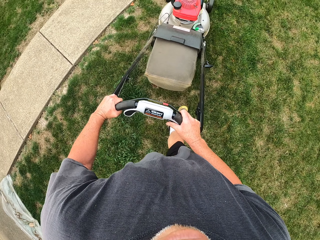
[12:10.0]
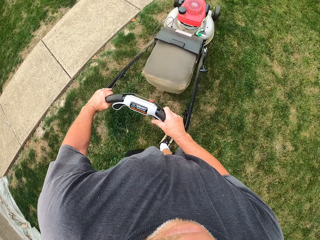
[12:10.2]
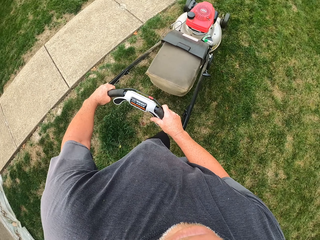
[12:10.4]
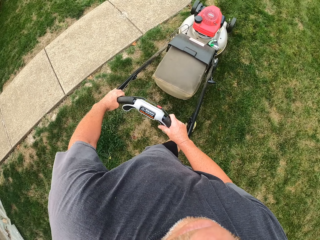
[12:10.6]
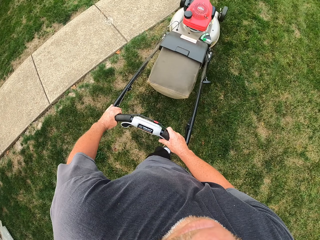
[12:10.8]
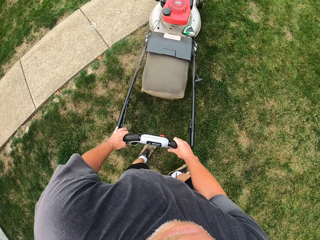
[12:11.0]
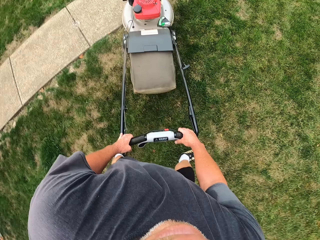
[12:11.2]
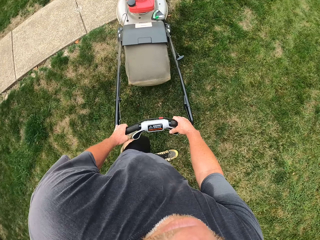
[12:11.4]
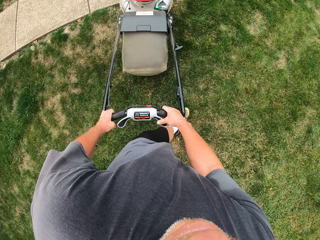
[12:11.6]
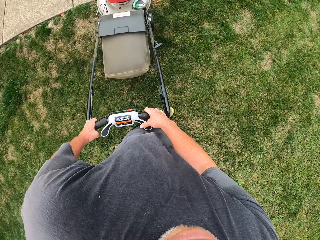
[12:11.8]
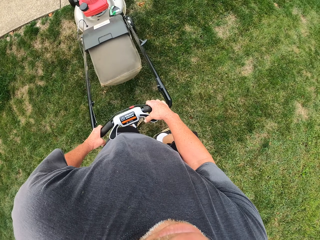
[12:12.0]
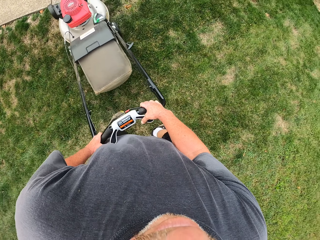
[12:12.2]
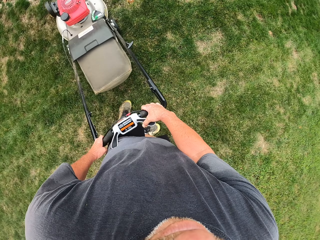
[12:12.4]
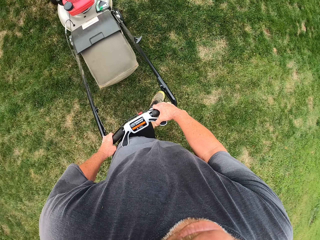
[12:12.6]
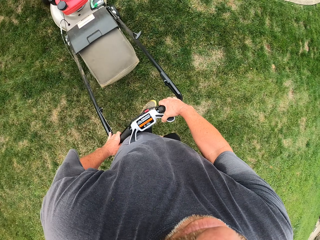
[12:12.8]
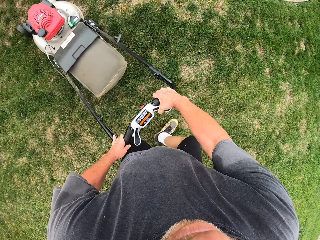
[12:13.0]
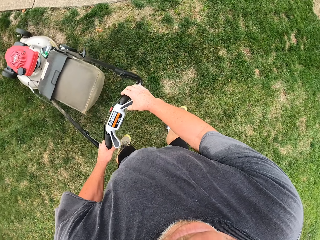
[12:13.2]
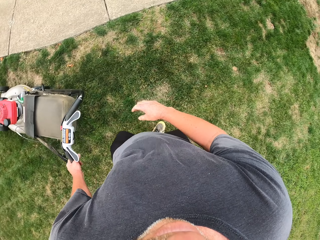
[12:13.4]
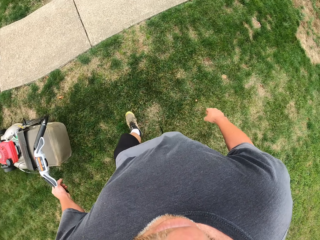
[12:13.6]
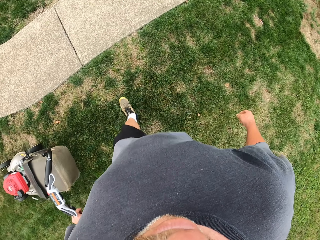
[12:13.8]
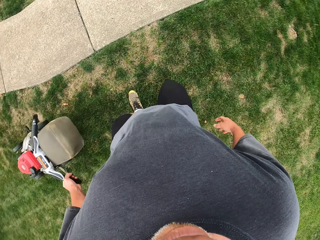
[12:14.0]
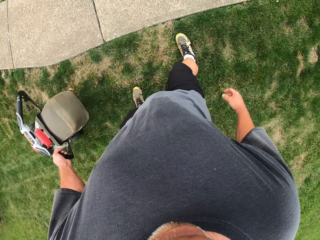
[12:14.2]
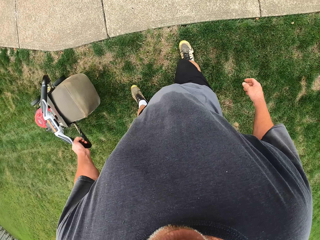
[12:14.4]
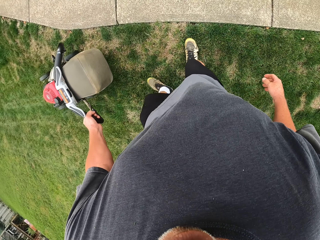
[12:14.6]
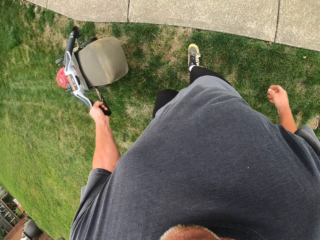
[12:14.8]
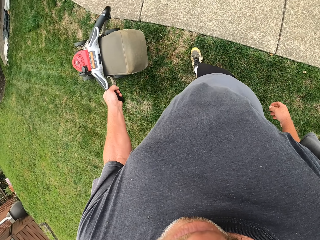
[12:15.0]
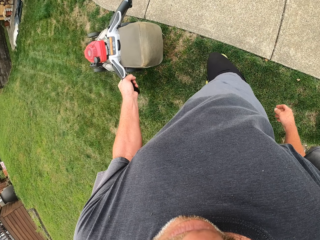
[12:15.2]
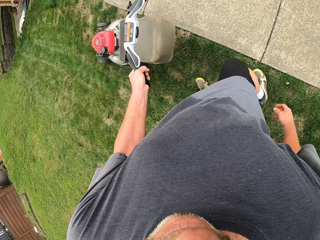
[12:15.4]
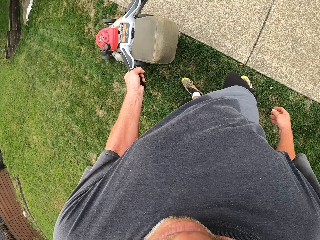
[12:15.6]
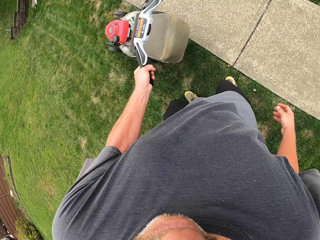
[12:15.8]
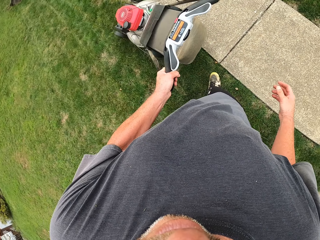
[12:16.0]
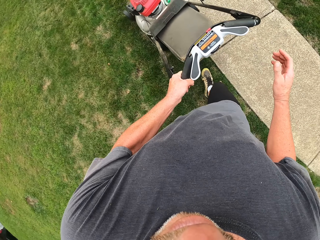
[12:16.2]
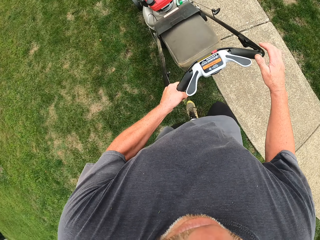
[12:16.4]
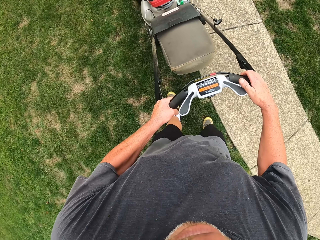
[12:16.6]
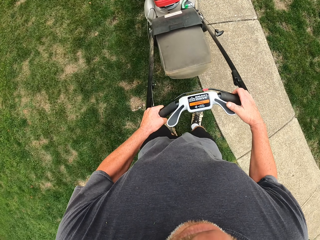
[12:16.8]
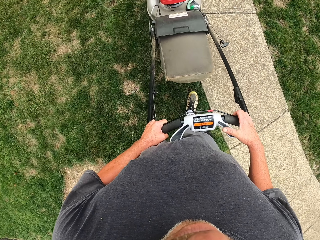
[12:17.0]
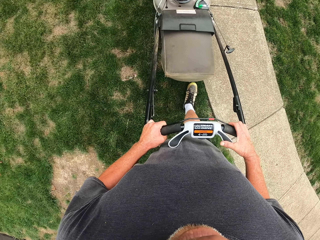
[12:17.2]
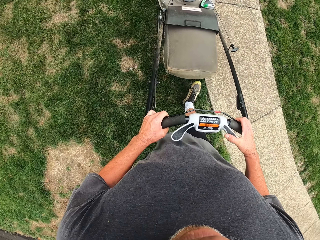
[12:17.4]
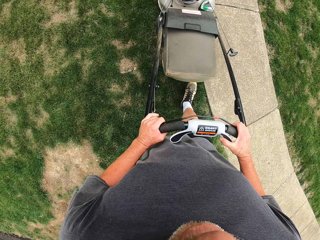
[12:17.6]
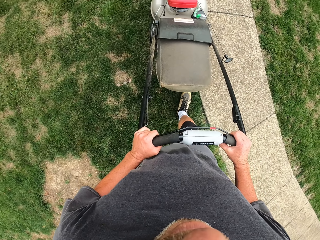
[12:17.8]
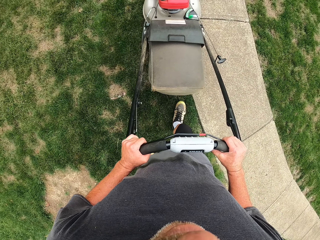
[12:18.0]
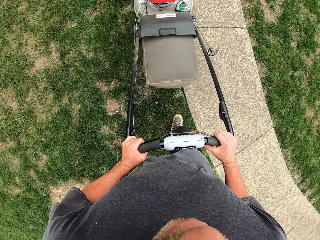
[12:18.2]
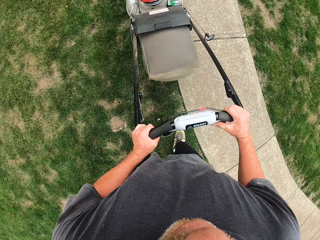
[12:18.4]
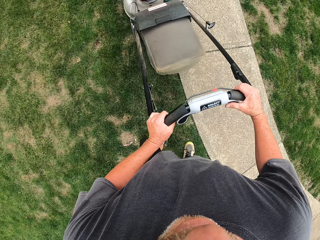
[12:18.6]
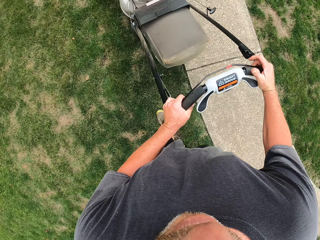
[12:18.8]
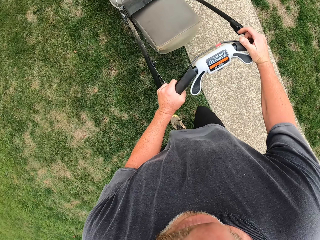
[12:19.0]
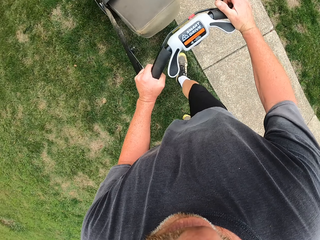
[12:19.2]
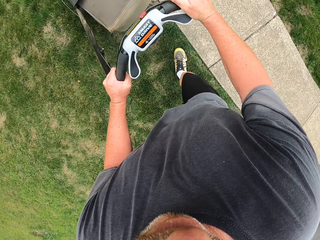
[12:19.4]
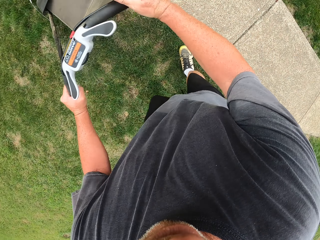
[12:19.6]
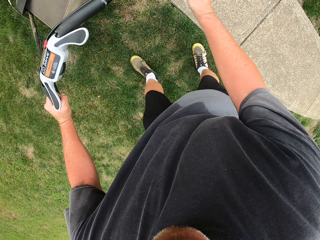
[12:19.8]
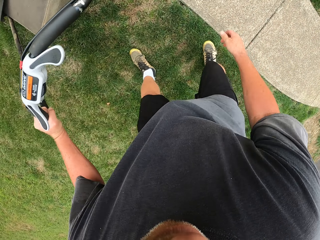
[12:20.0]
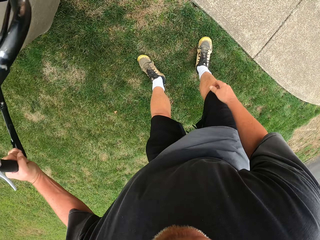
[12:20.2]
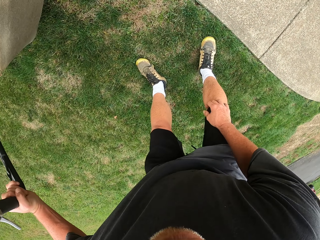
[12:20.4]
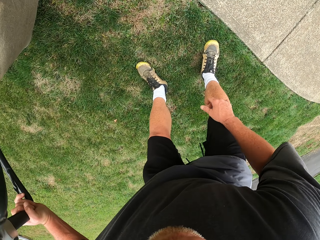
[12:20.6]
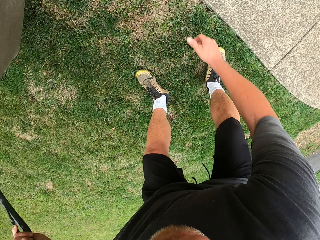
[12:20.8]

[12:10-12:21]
The camera wearer makes a turn. They reverse the lawn mower. They cut grass with the lawn mower.

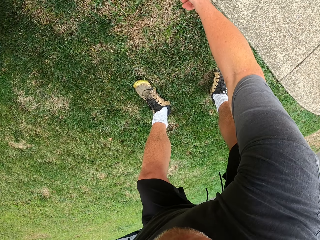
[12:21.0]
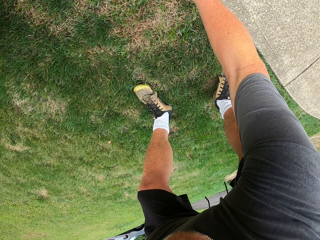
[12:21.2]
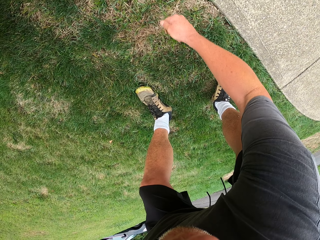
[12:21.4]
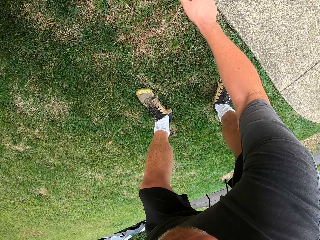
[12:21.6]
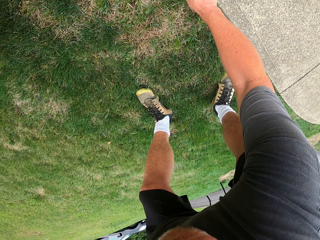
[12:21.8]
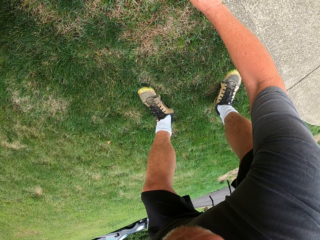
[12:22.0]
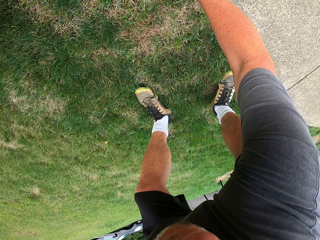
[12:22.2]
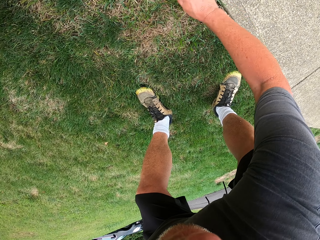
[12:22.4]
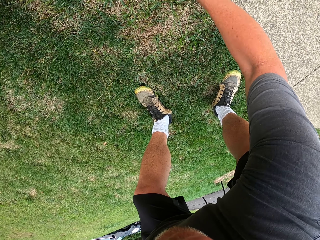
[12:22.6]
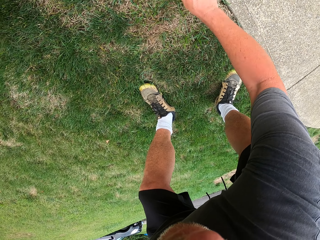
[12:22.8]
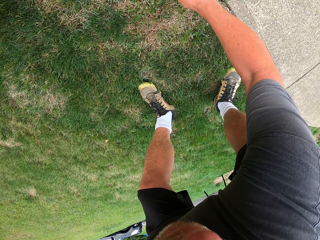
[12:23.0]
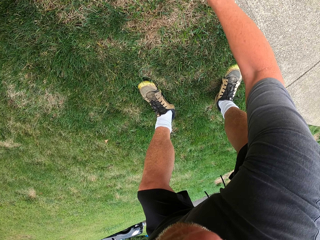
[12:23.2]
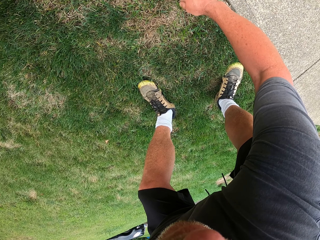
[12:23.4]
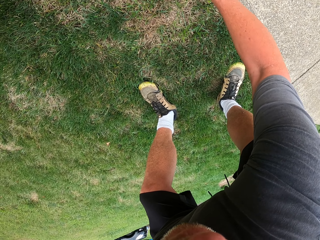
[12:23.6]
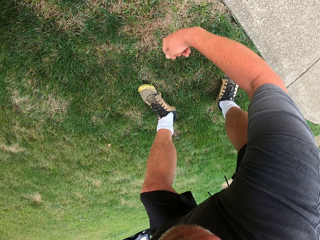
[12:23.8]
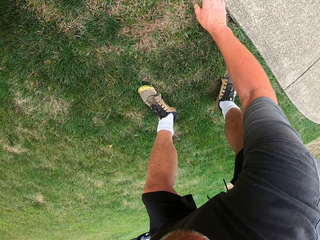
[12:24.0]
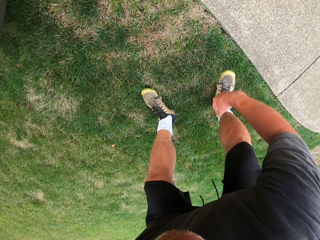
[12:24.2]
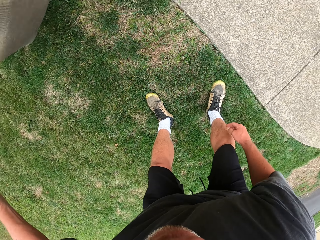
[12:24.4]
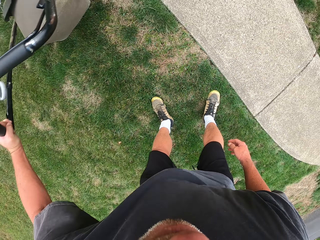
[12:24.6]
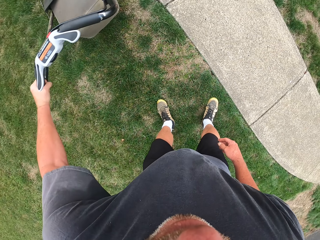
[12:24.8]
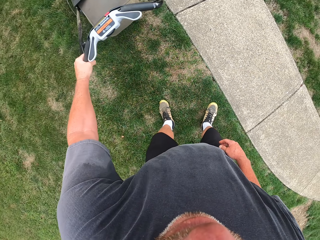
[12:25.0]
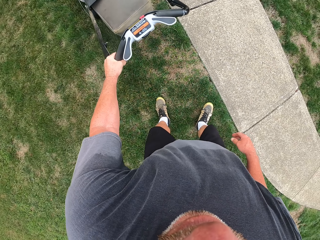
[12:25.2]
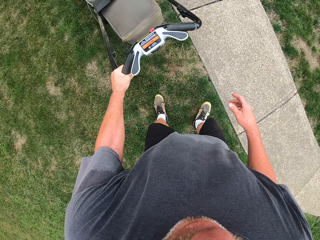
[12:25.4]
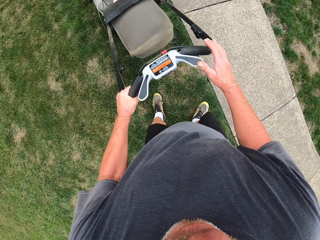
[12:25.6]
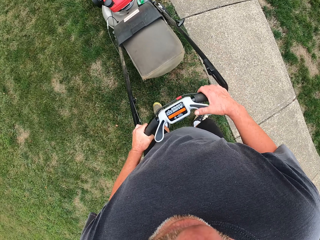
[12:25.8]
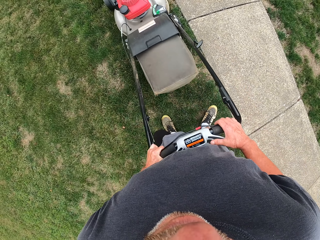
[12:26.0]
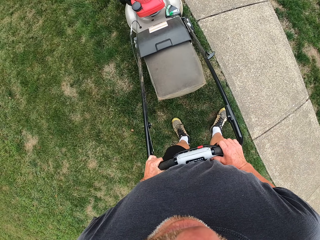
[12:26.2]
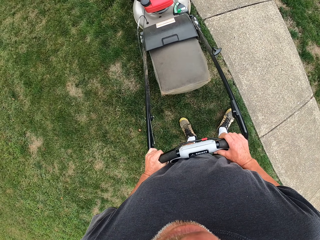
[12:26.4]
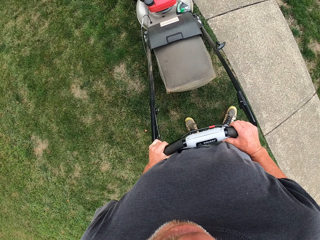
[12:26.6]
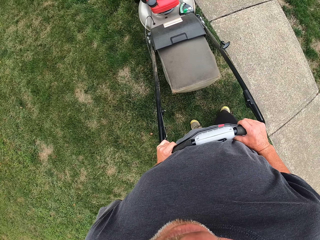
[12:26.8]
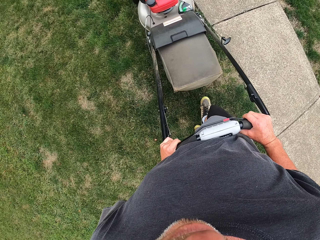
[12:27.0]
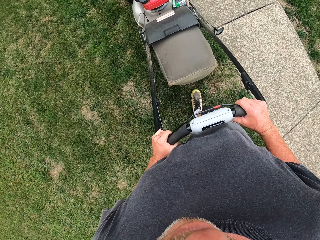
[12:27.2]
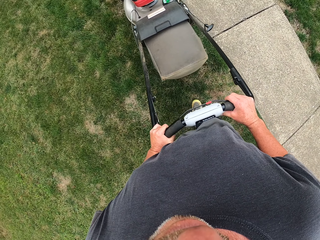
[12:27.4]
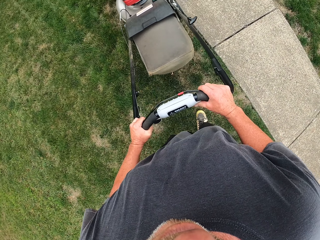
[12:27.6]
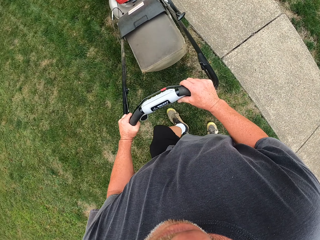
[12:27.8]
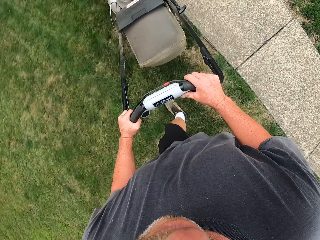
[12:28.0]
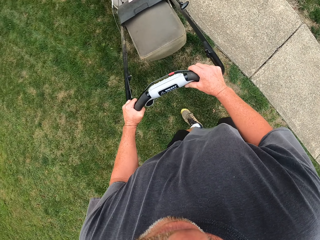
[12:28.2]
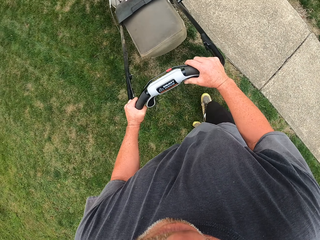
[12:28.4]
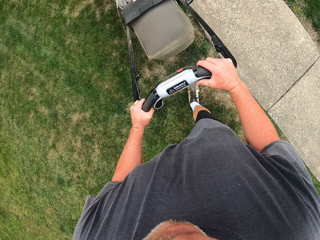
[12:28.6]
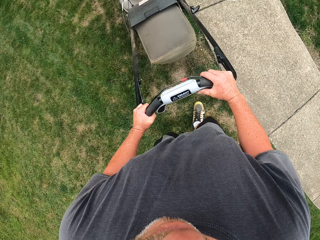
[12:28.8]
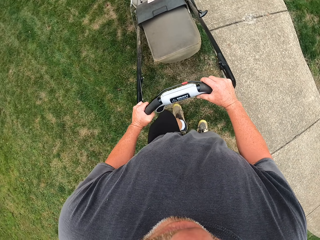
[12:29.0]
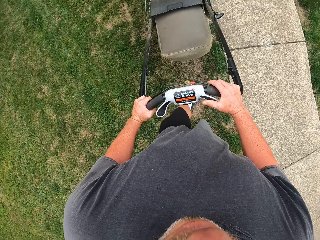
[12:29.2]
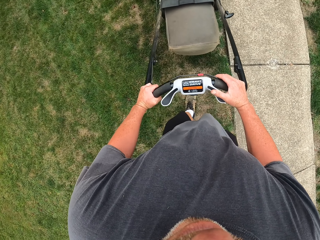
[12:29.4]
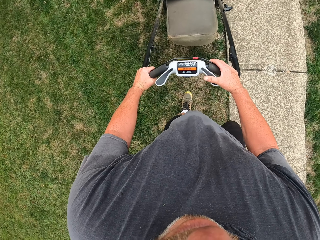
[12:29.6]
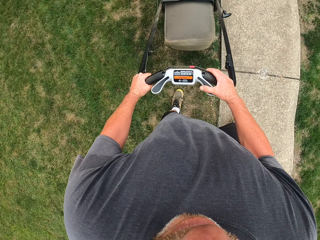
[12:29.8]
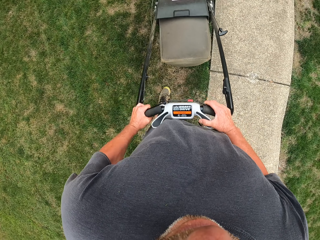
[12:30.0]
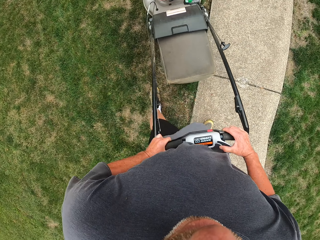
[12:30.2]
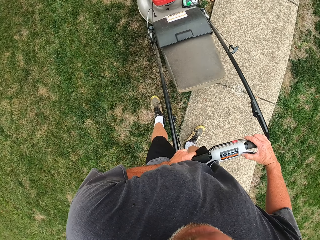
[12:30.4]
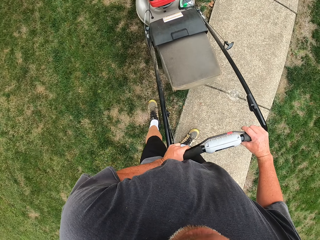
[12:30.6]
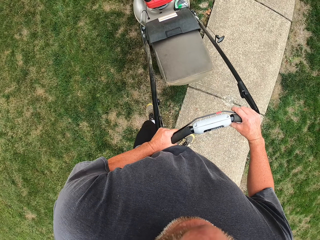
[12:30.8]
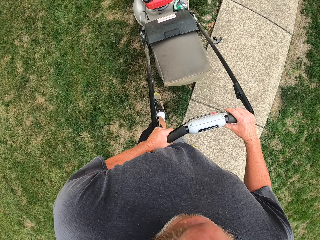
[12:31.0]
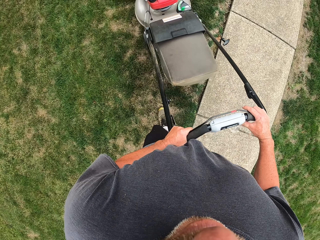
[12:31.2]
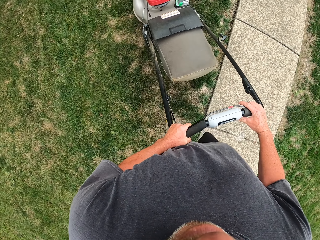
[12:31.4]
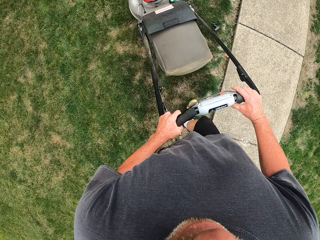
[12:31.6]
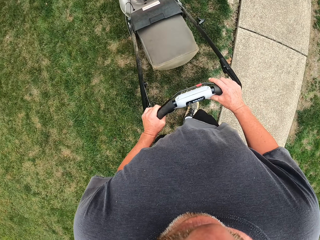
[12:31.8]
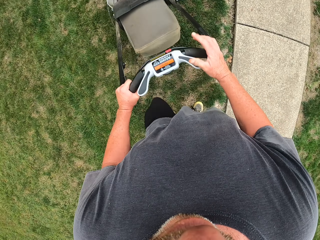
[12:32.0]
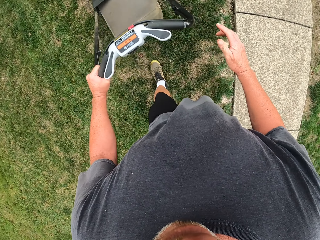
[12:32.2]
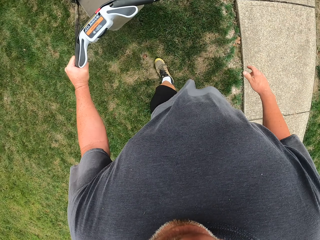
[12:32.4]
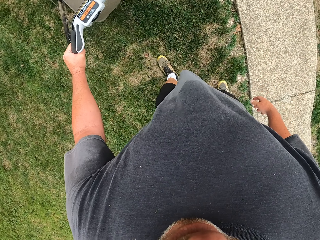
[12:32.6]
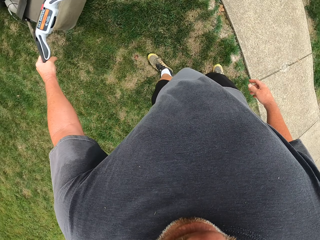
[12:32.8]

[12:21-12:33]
The camera wearer removes weeds from the grass. They cut the grass with a lawn mower.
